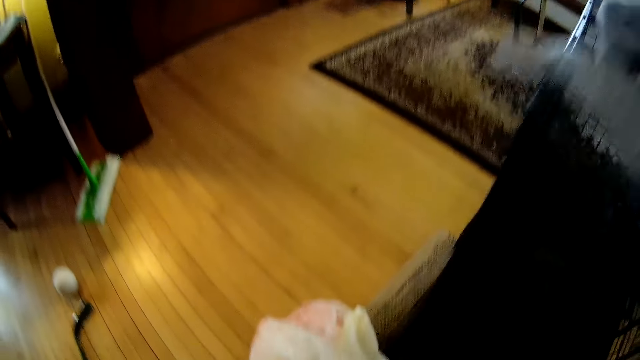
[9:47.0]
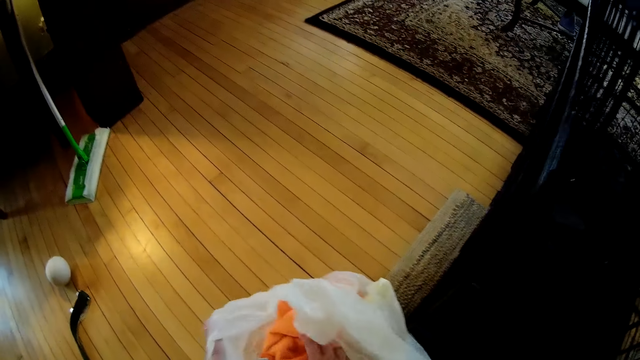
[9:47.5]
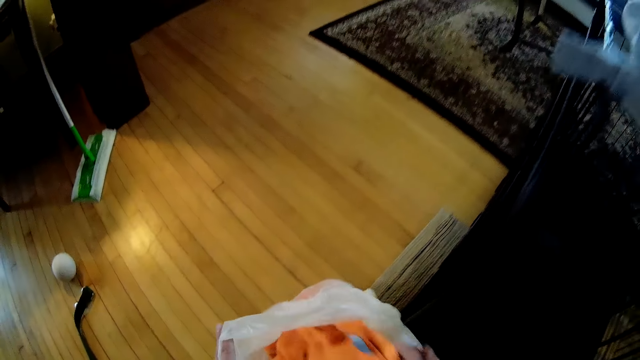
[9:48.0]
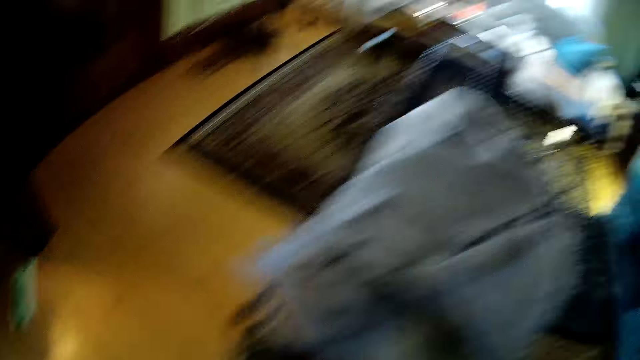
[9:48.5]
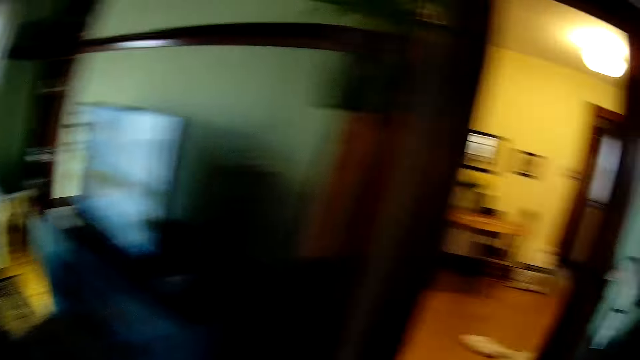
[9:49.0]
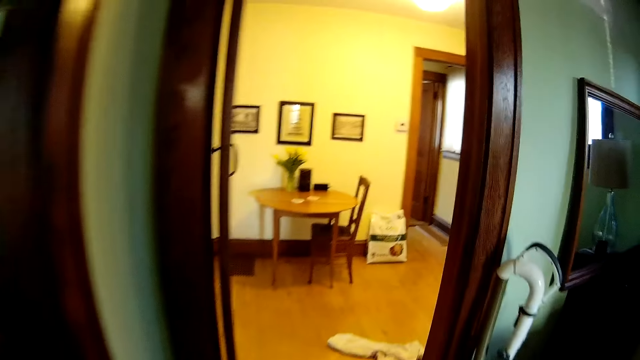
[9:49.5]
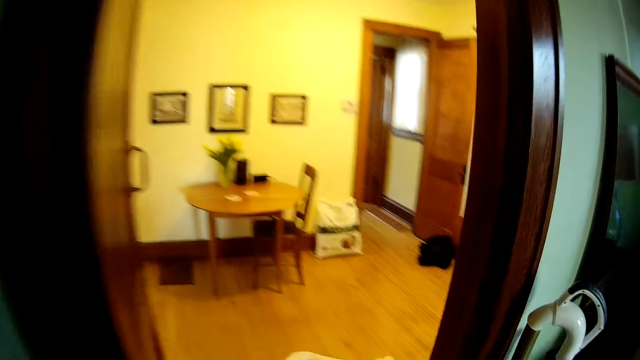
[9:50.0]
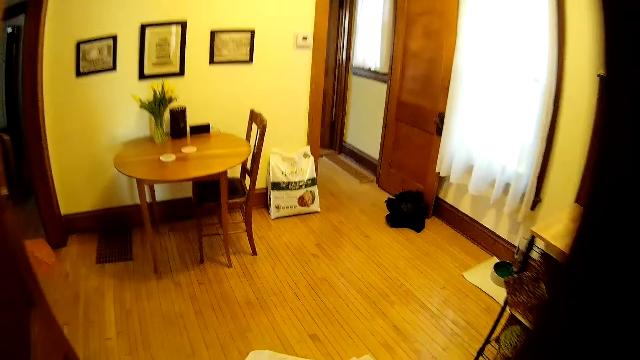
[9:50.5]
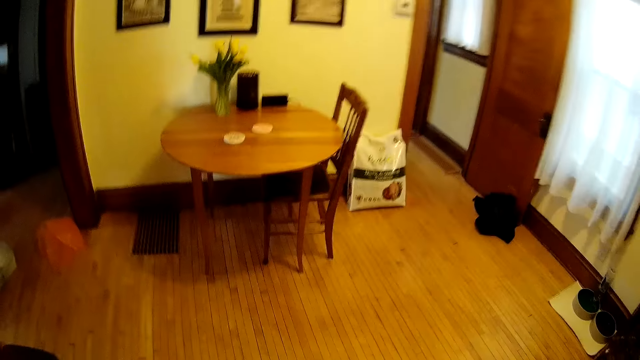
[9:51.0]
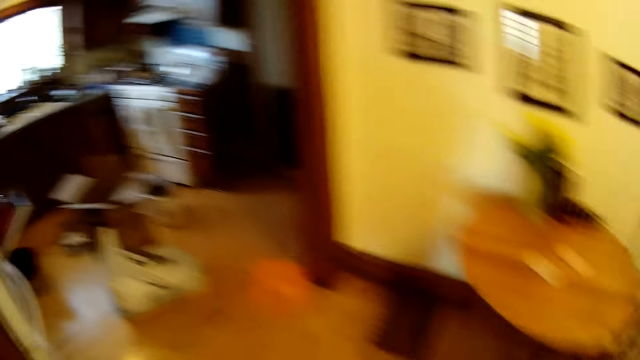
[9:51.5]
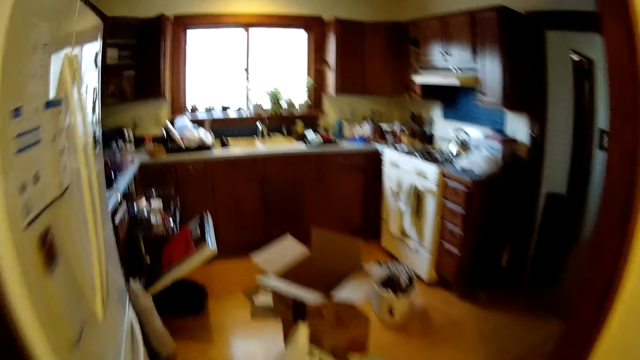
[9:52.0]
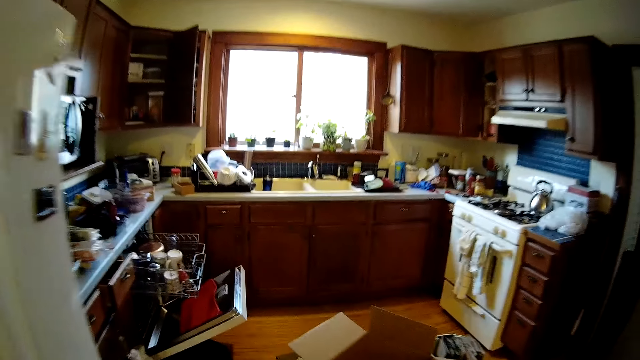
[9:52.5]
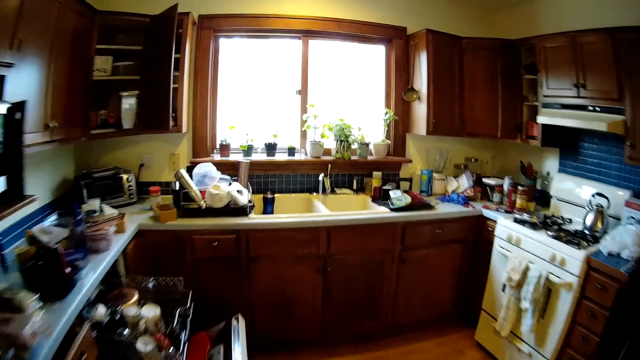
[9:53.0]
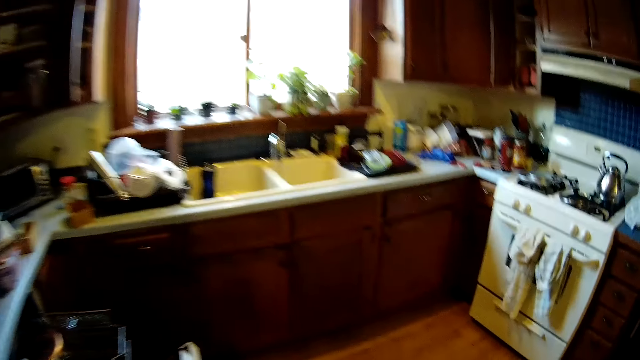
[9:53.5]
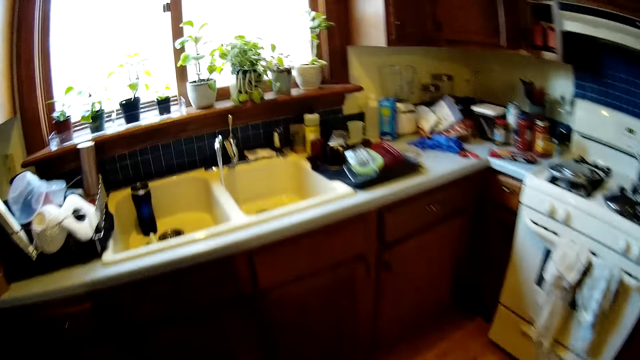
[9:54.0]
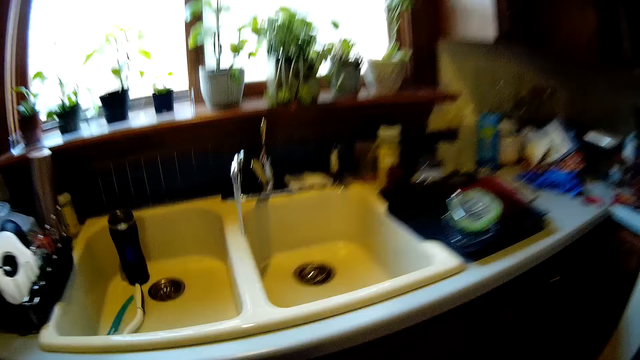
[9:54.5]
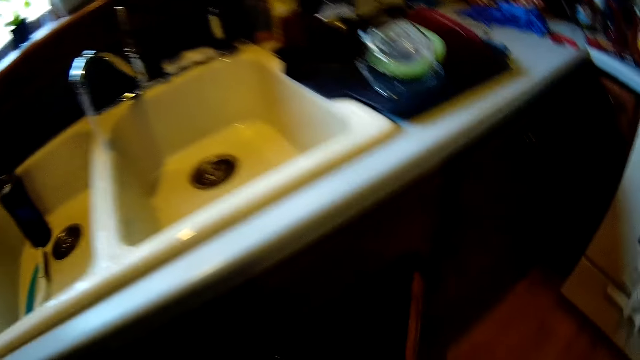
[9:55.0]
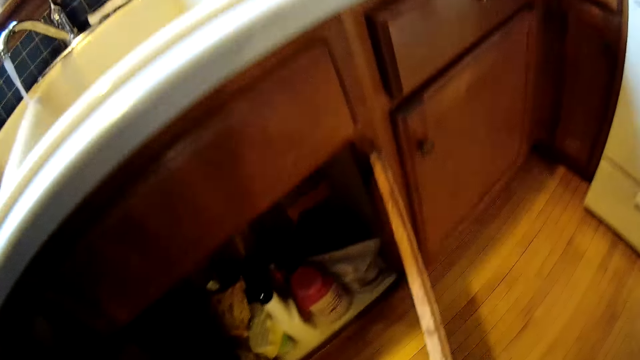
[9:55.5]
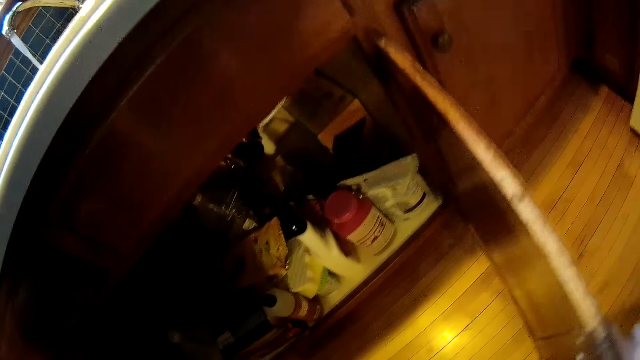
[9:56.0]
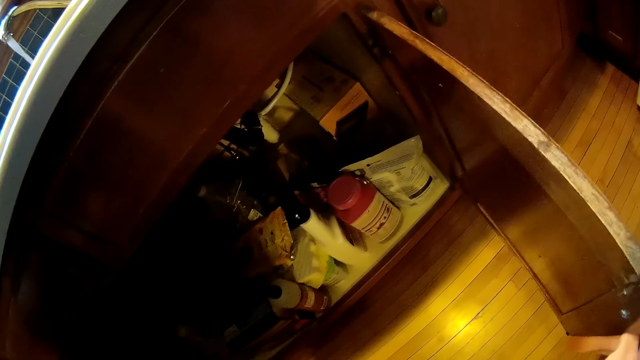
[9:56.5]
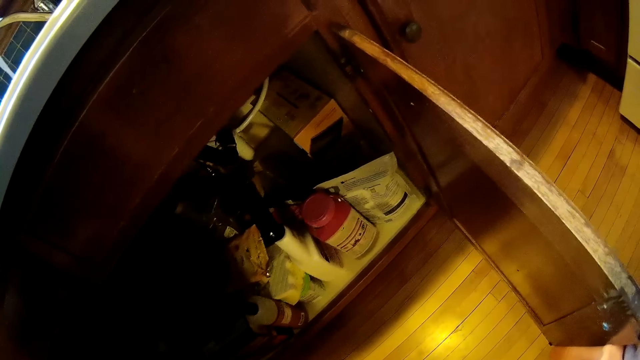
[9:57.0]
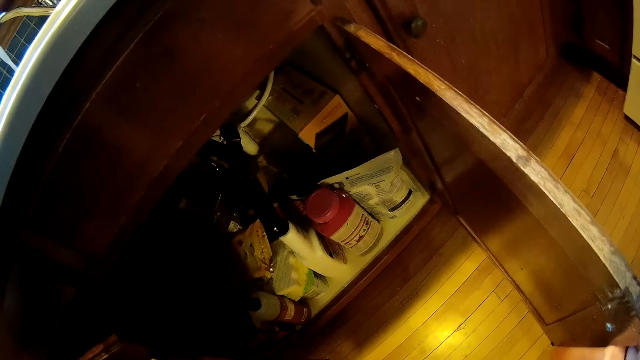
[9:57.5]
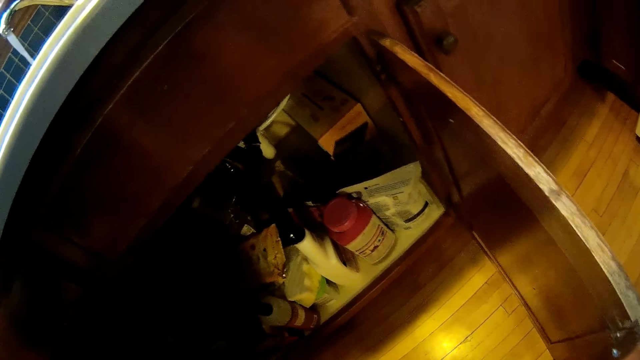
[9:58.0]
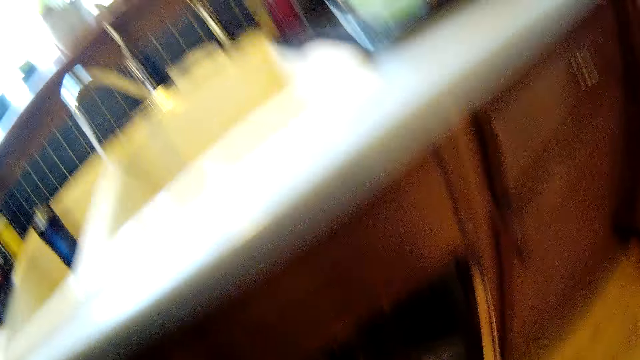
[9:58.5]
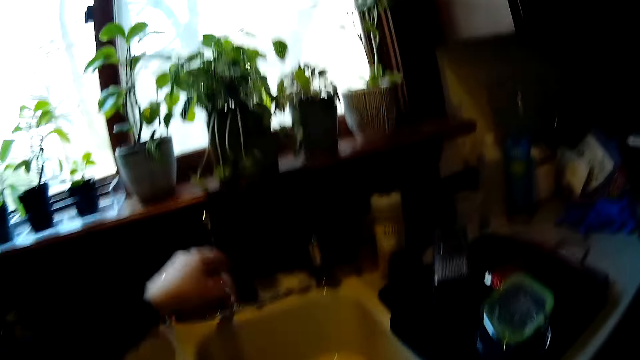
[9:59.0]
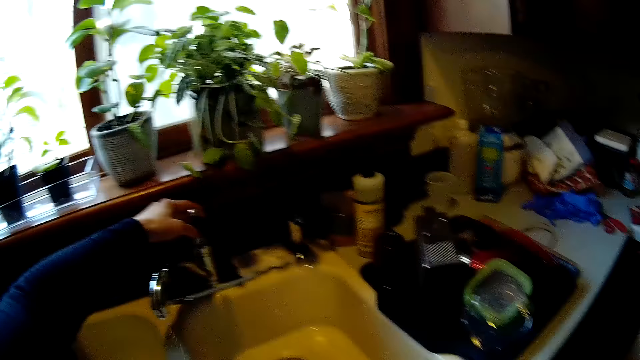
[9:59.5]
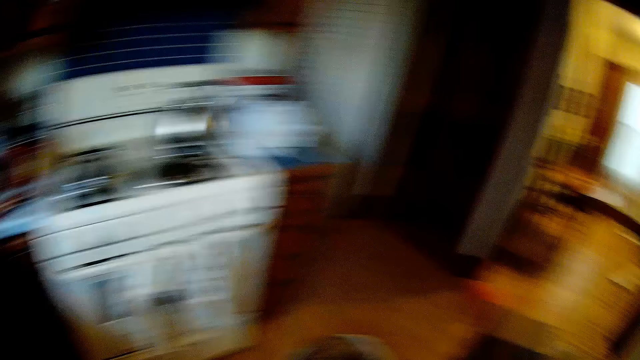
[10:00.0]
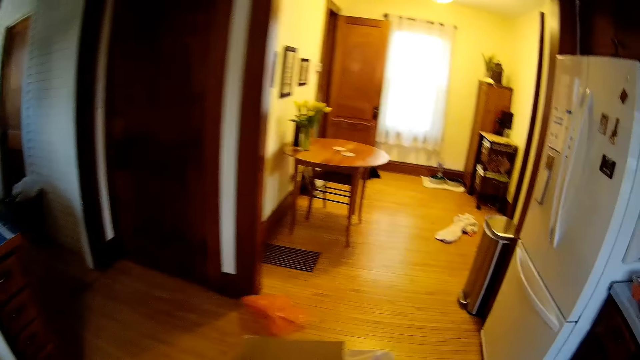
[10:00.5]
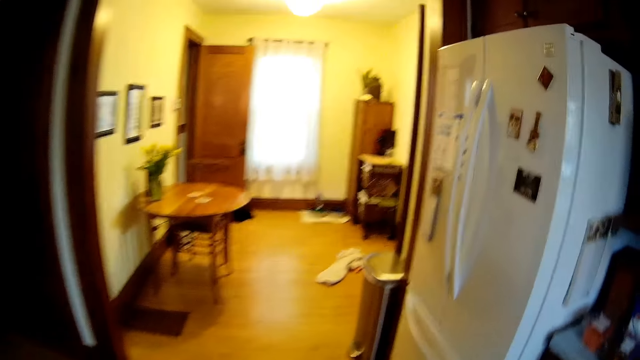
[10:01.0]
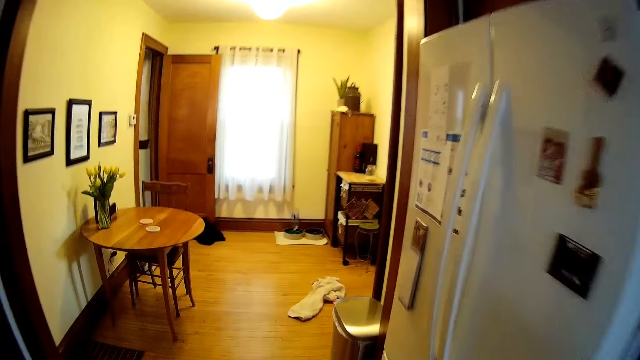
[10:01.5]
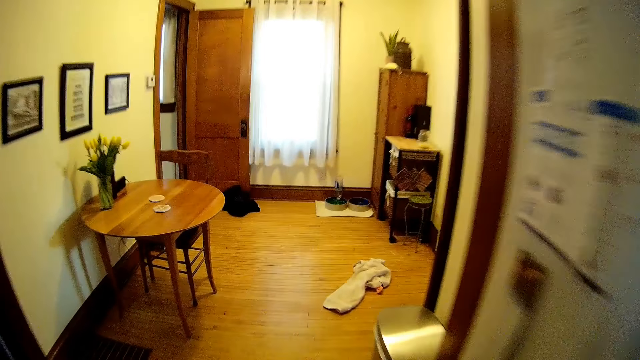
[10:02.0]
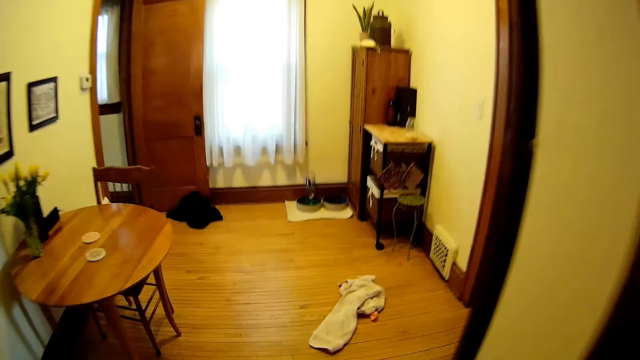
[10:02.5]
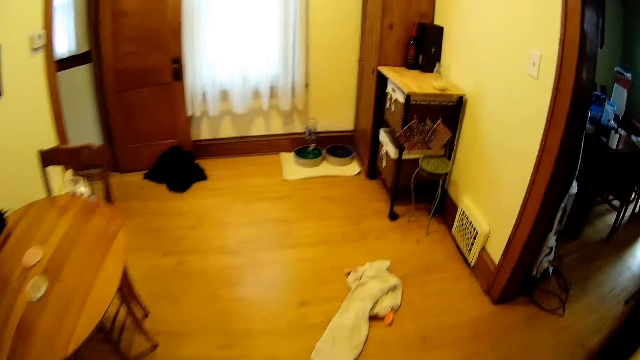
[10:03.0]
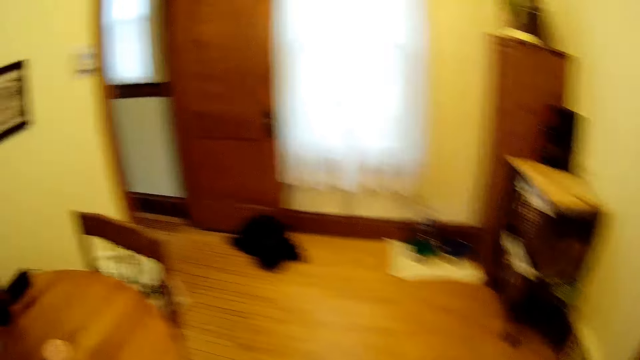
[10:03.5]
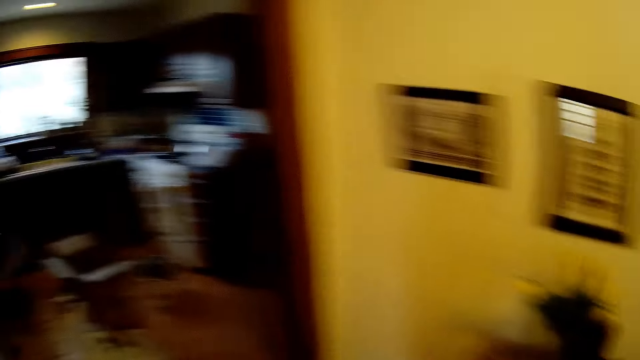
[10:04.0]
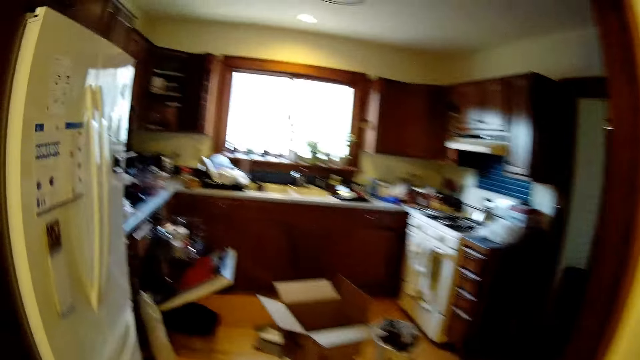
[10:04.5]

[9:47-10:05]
The camera wearer interacts with cloths in a polythene bag on the floor of the living room. He takes a towel. He walks away from the living room. He walks into the kitchen. He opens a kitchen cabinet door with his right hand. He looks into the cabinet. He closes the kitchen cabinet door. He turns off a tap with his left hand. He walks into a room.

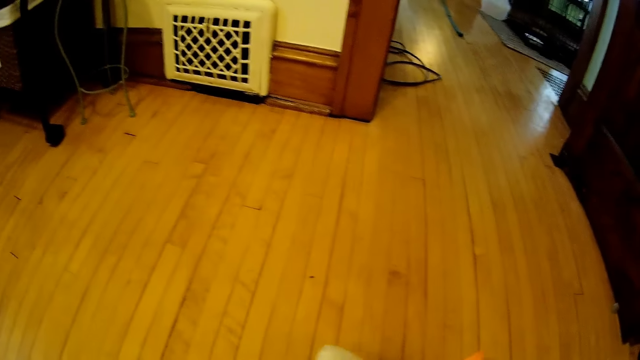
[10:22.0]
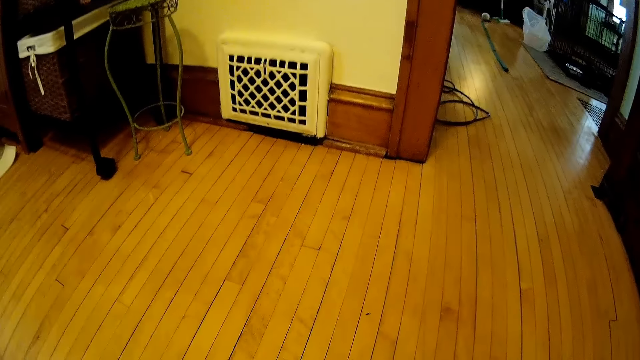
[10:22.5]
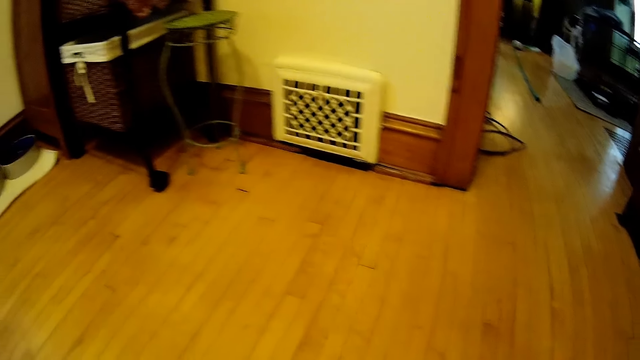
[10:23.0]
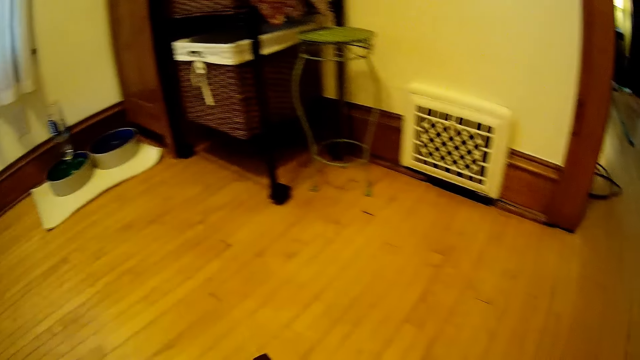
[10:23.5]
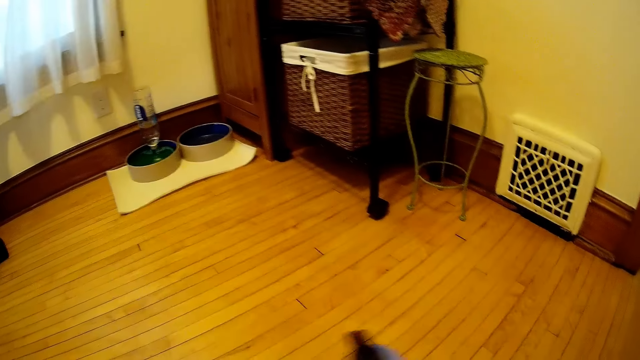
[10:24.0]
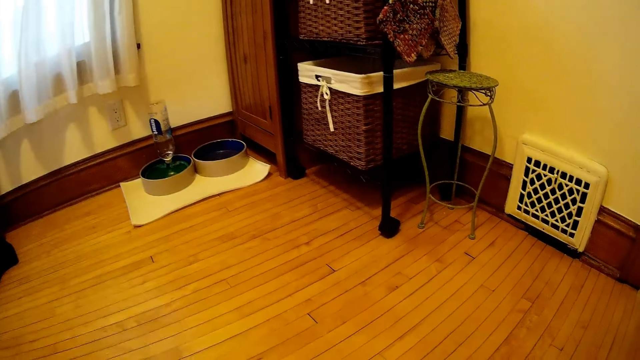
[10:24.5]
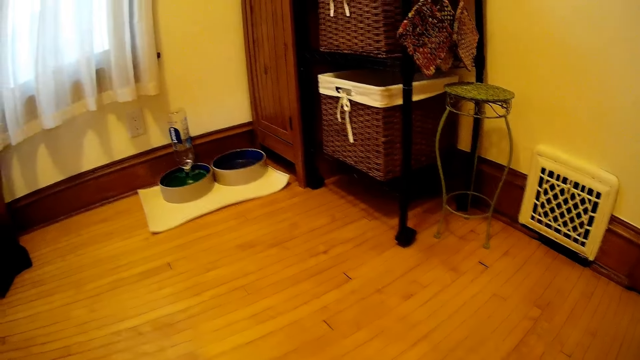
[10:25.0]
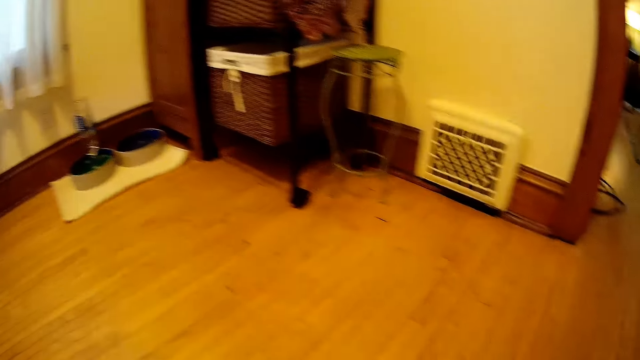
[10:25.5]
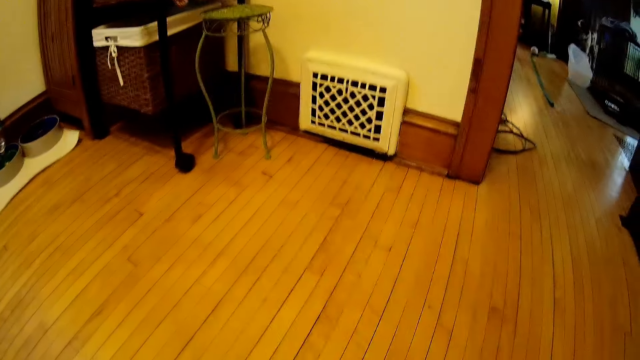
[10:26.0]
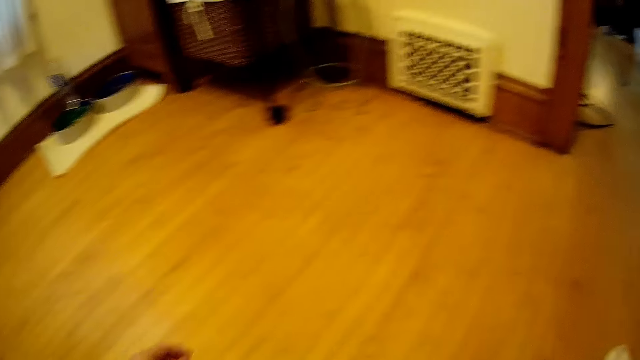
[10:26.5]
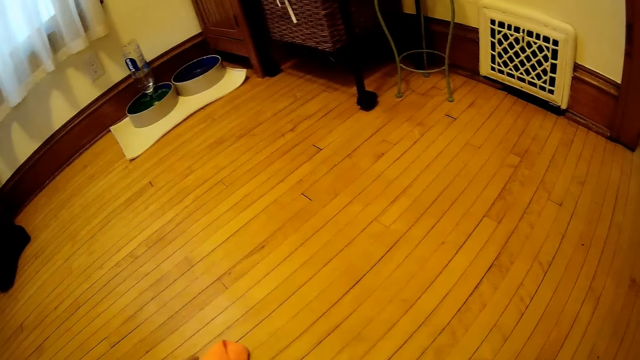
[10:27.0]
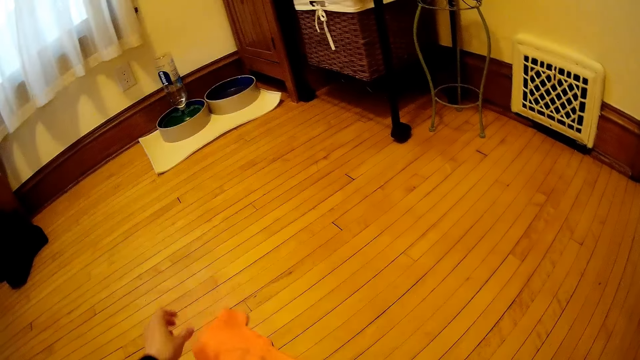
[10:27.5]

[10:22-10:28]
The camera wearer sprays the floor. He drops the piece of cloth on the floor with his left hand.
